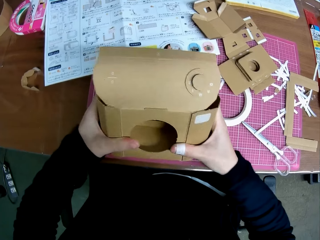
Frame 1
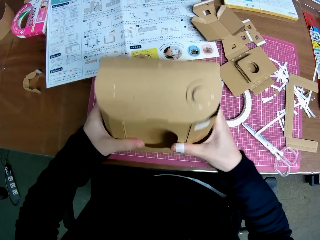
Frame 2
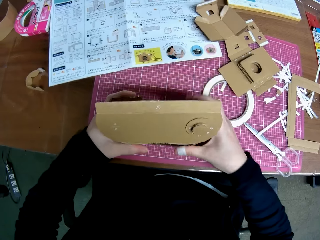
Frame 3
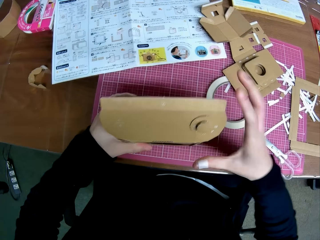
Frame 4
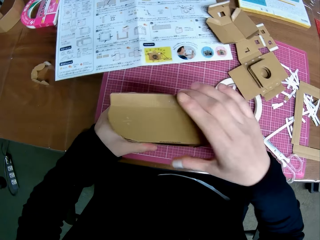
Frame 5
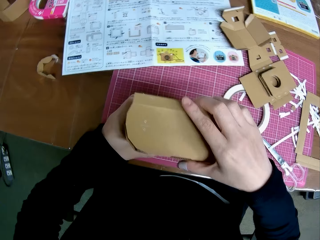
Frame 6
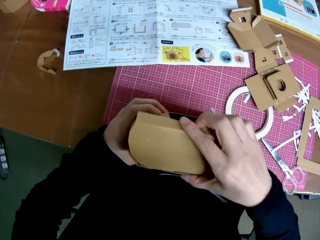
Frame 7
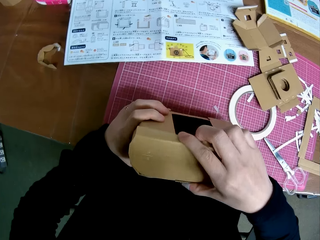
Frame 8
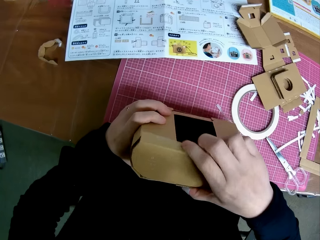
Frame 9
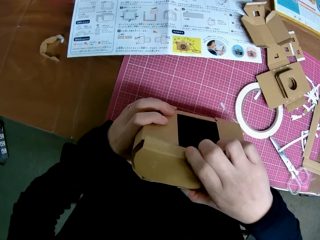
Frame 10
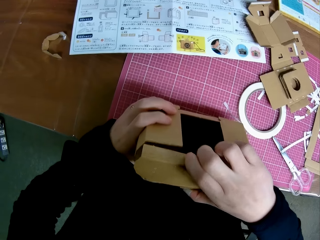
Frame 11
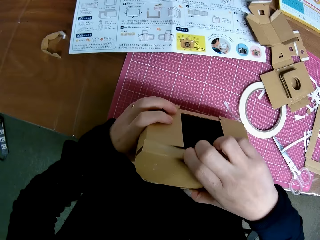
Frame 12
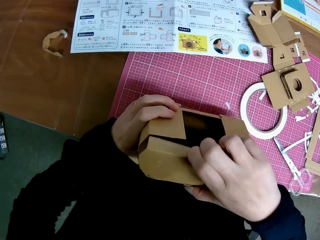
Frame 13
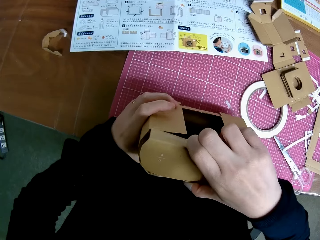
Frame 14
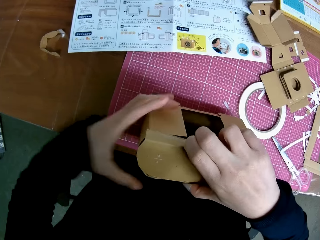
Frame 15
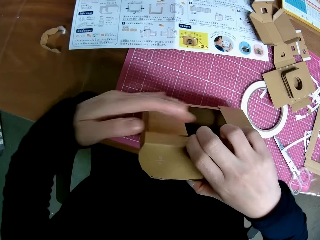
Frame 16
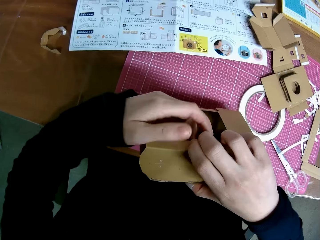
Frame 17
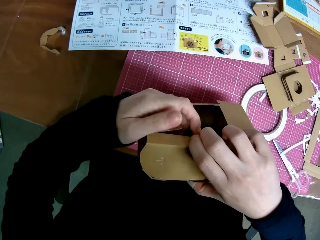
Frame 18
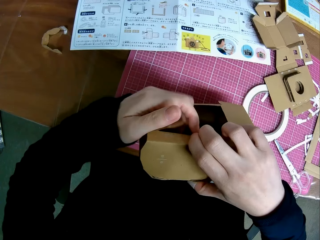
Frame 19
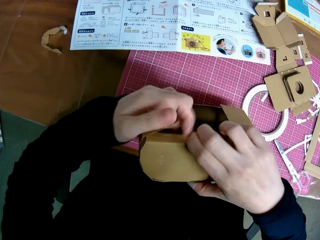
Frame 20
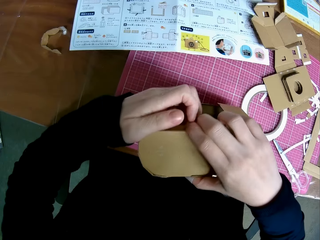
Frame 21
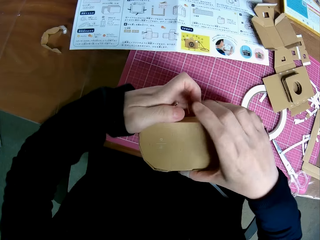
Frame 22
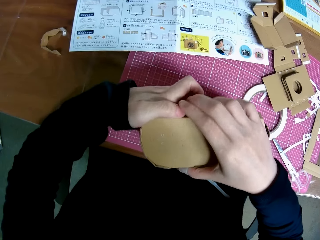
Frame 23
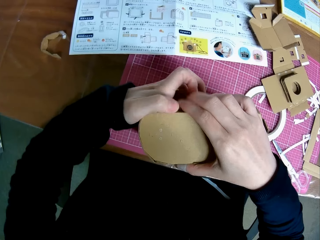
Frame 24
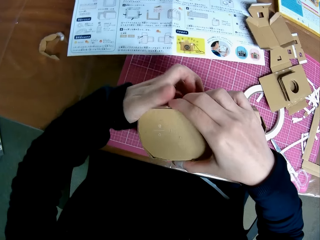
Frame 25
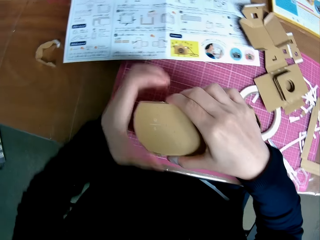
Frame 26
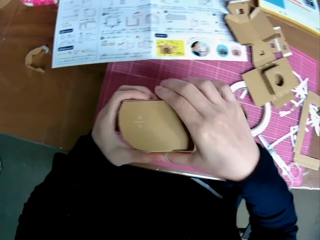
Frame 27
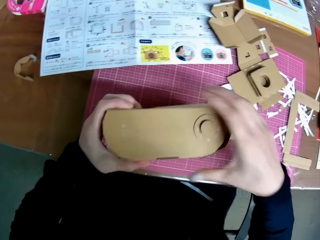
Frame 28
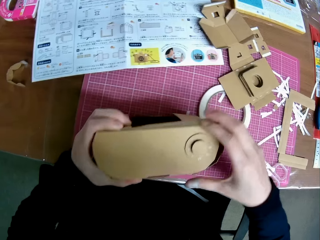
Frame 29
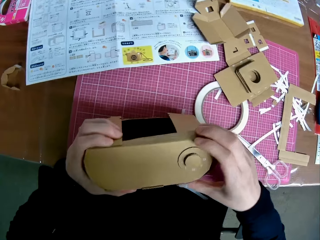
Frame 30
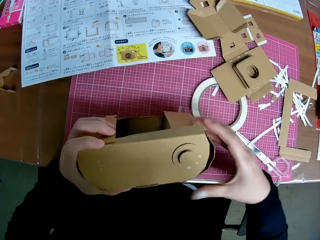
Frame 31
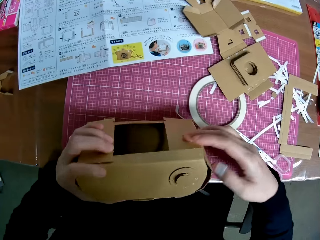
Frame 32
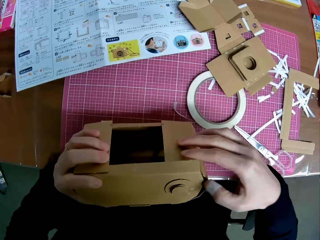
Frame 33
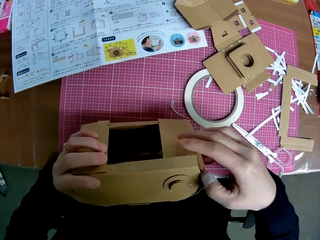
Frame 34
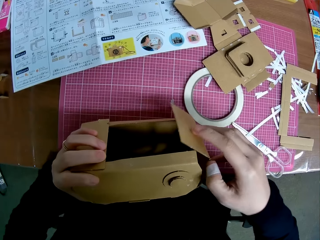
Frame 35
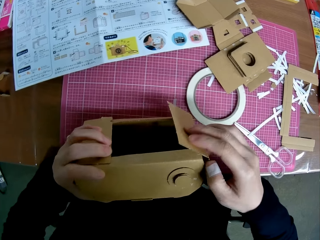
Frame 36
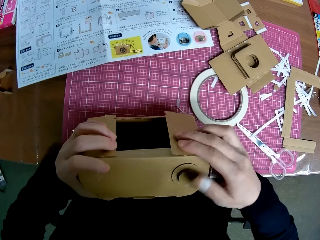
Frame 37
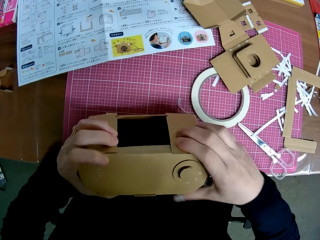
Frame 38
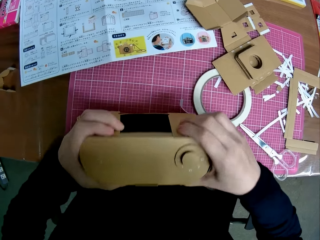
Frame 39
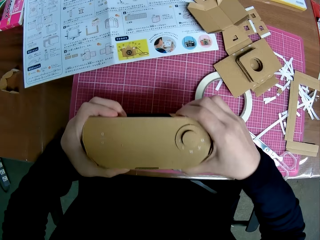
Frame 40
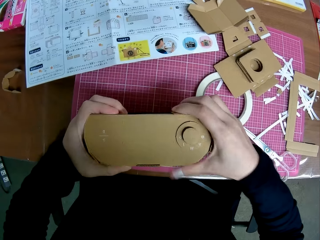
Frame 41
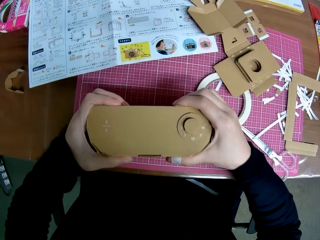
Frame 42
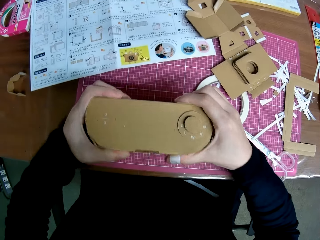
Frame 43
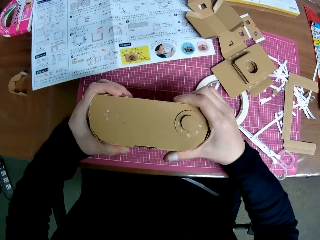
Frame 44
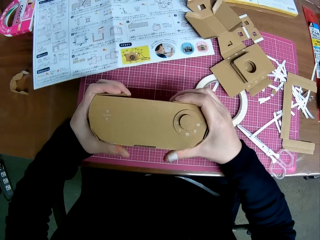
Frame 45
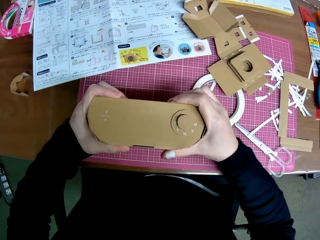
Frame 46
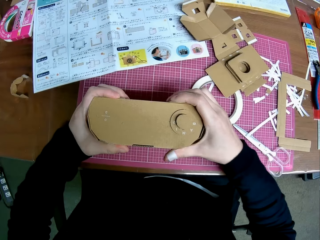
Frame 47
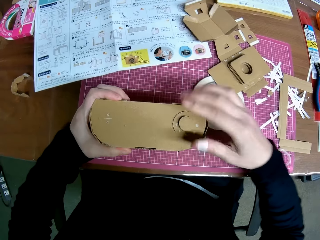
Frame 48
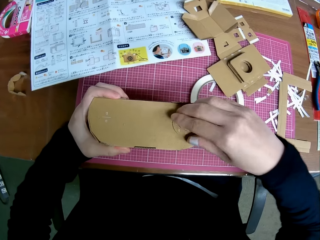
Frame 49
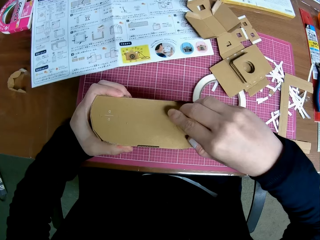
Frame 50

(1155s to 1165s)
The camera wearer folds the woodcraft. They fix the woodcraft.

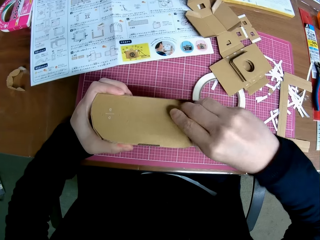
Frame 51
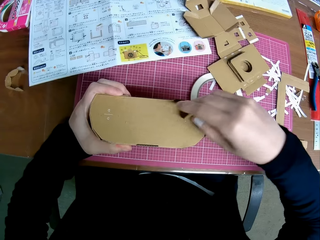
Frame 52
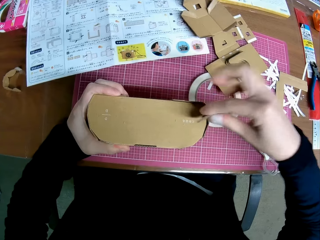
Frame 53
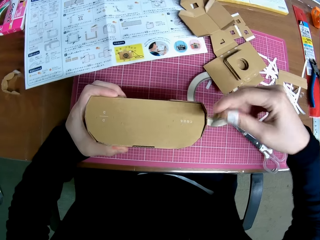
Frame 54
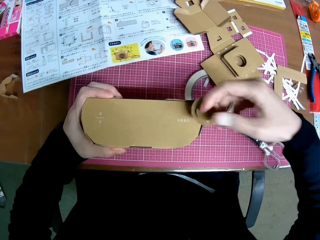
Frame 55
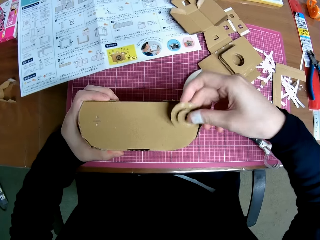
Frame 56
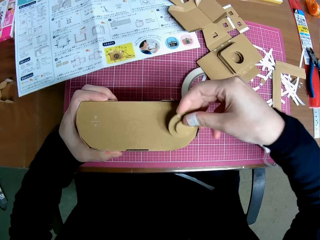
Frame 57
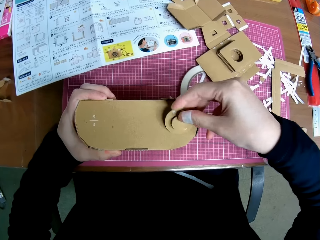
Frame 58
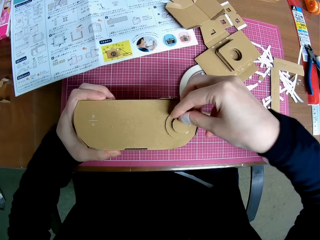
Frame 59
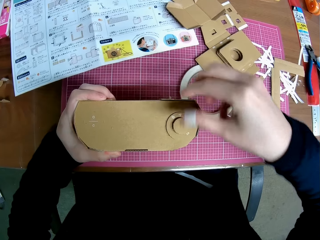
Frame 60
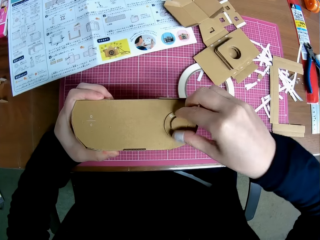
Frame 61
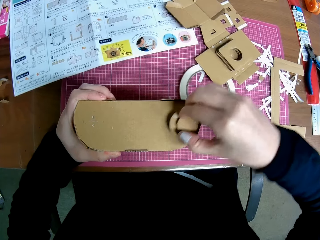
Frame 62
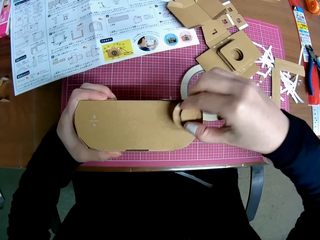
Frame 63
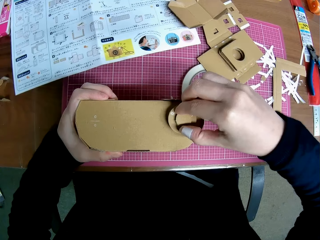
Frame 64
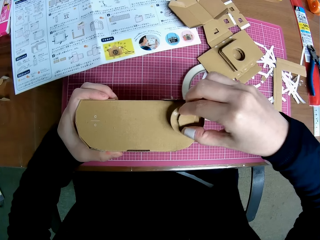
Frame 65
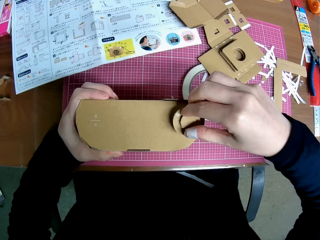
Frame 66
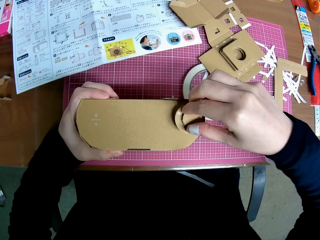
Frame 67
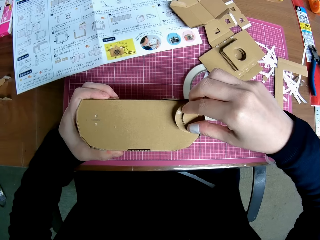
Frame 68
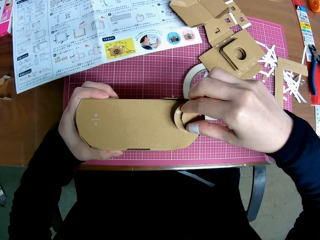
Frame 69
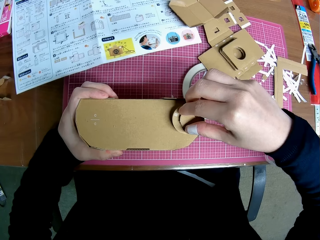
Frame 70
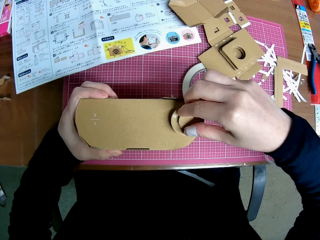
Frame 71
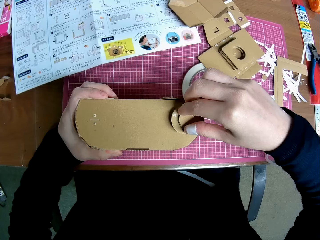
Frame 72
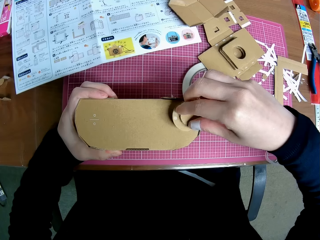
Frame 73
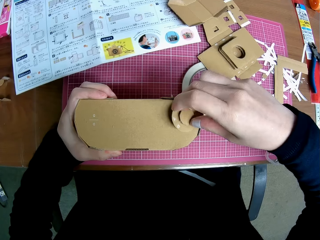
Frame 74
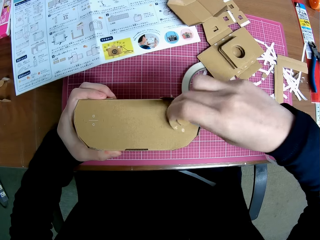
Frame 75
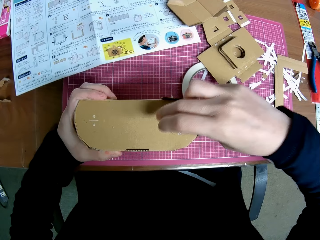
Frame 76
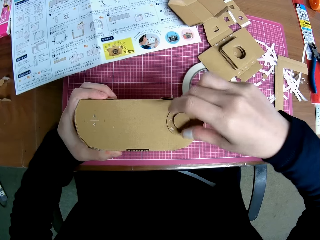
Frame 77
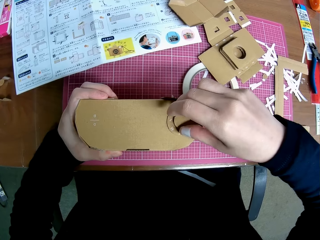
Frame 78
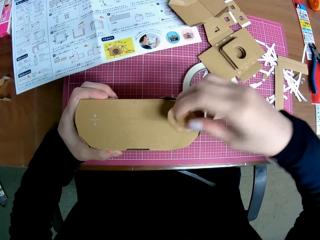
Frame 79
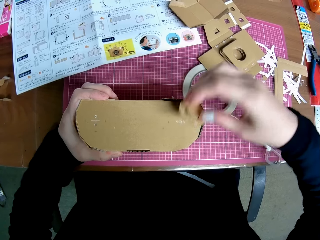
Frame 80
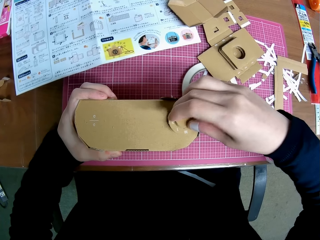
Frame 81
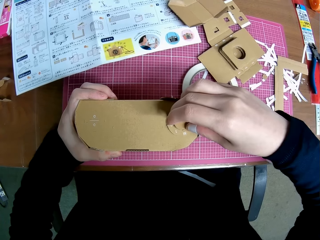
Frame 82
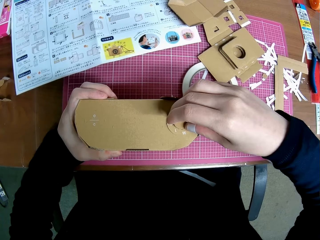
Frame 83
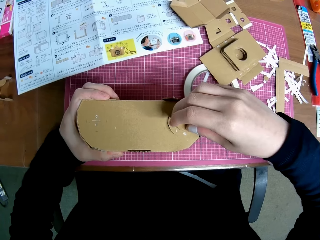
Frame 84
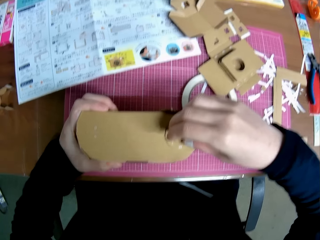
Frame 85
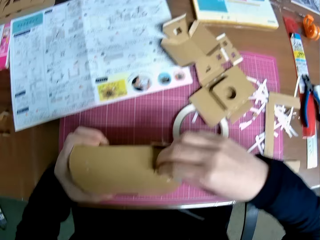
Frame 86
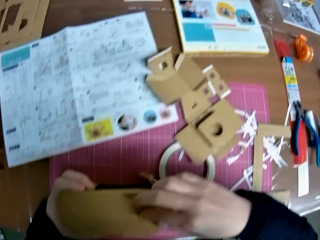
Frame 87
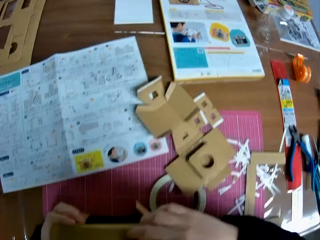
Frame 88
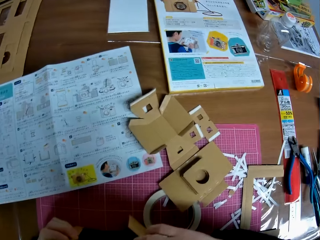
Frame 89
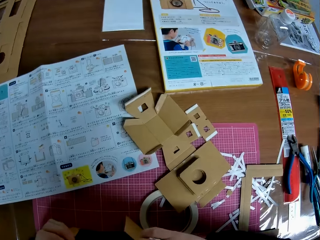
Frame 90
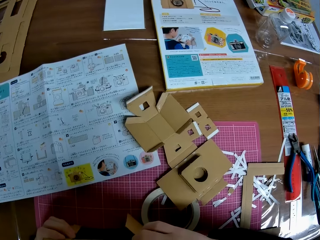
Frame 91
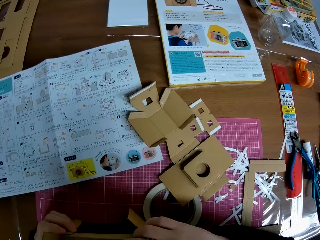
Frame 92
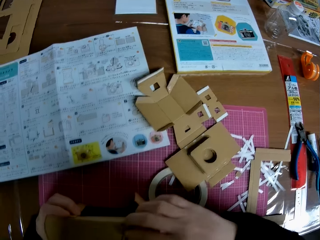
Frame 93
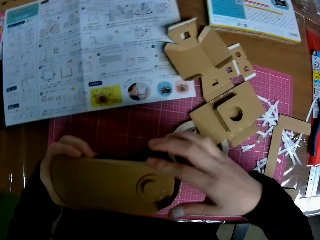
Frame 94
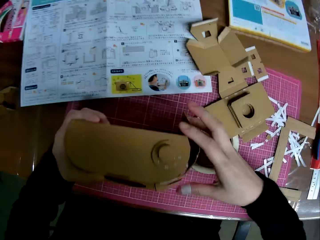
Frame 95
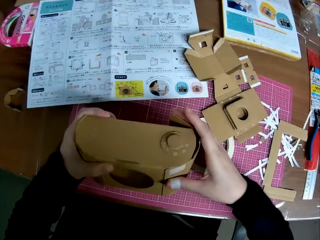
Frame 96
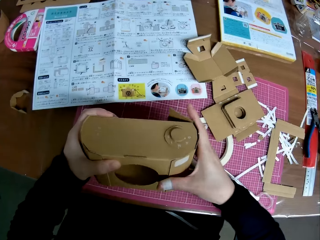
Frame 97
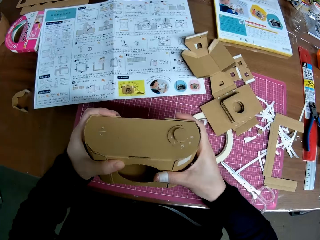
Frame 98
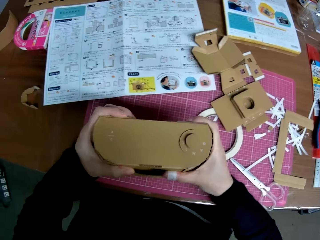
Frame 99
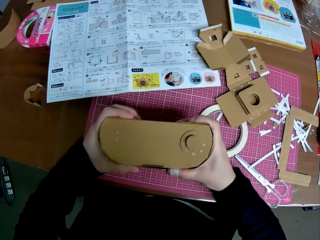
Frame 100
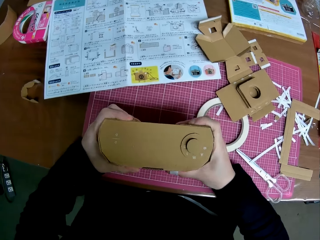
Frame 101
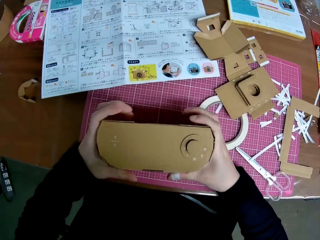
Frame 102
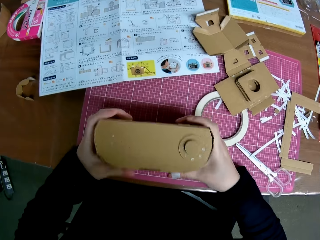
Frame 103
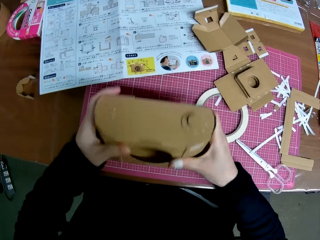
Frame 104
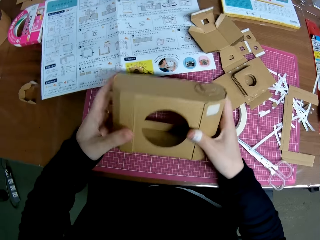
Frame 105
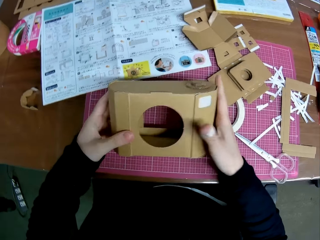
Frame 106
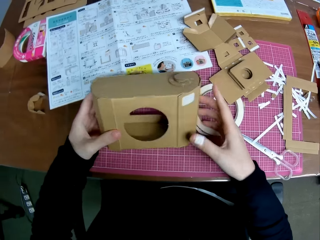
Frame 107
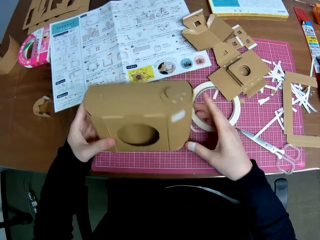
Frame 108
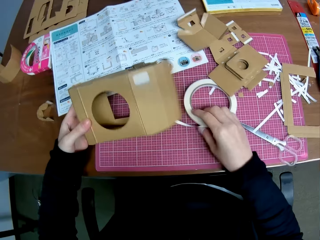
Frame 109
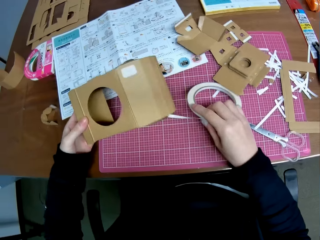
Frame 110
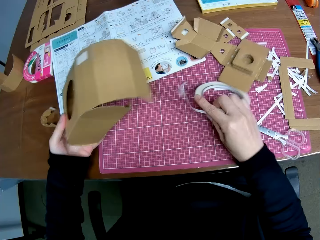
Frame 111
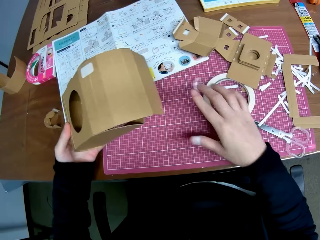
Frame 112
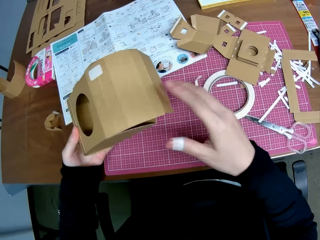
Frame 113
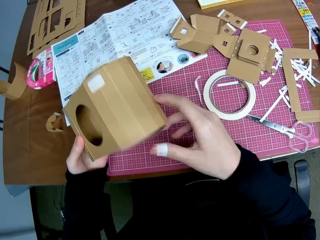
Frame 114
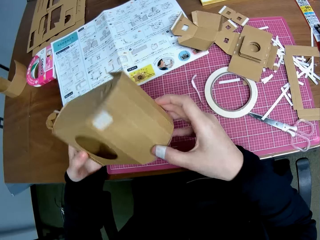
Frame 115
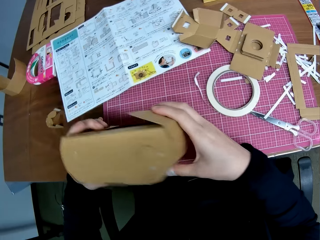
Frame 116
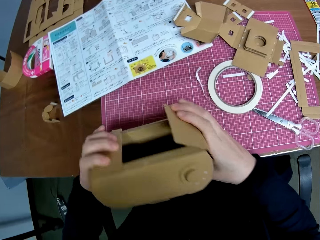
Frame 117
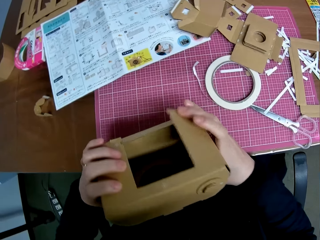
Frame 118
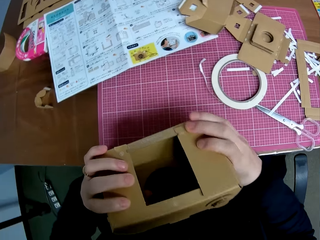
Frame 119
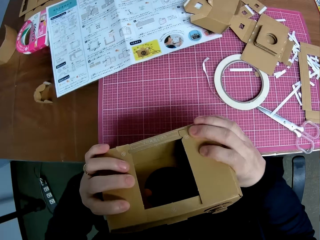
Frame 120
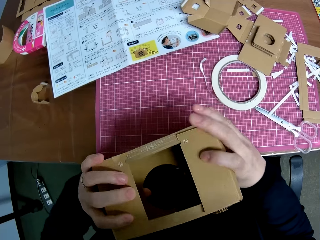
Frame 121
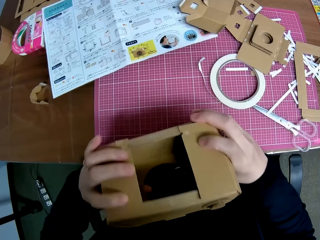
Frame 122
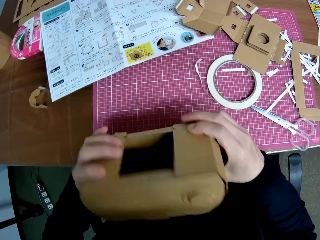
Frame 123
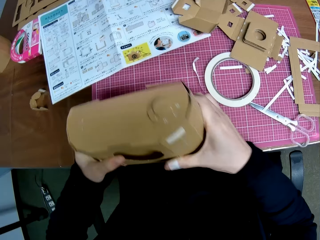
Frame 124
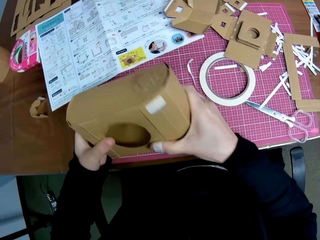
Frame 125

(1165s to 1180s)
The camera wearer breaks the woodcraft. They fix the woodcraft. They stare at the woodcraft.
